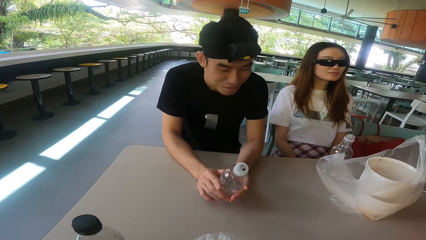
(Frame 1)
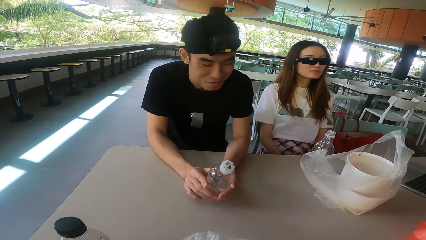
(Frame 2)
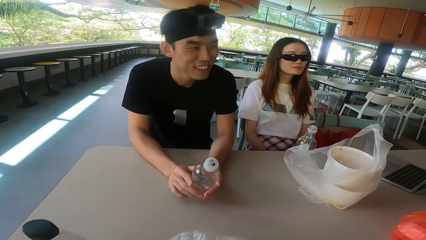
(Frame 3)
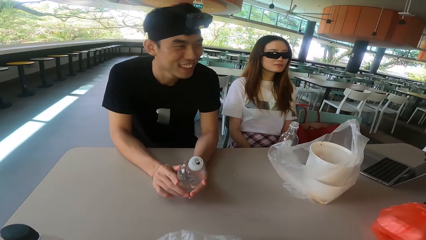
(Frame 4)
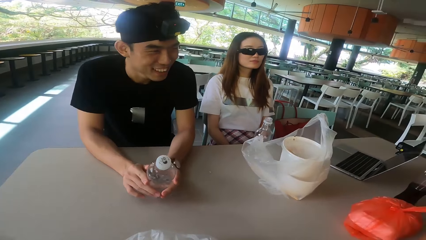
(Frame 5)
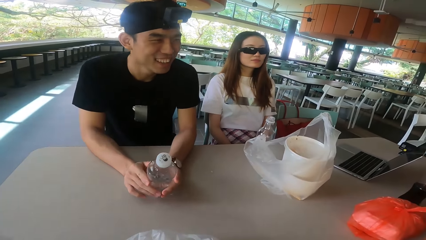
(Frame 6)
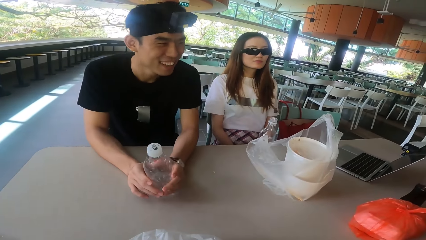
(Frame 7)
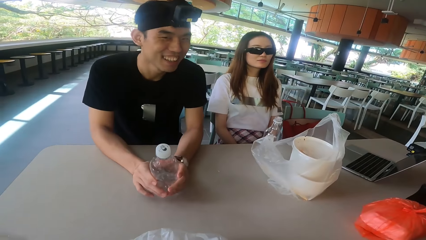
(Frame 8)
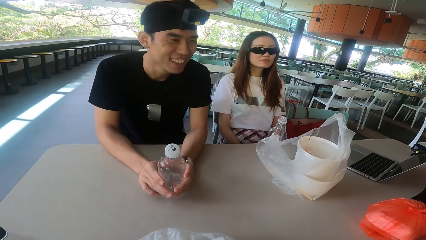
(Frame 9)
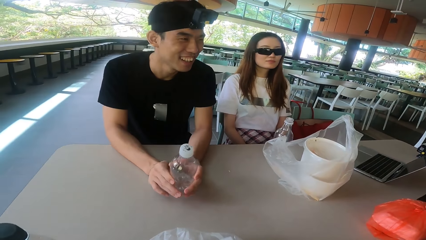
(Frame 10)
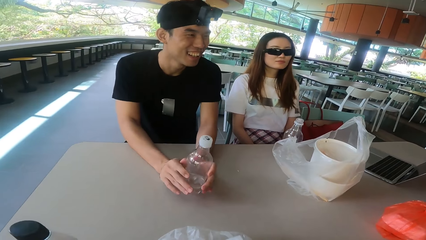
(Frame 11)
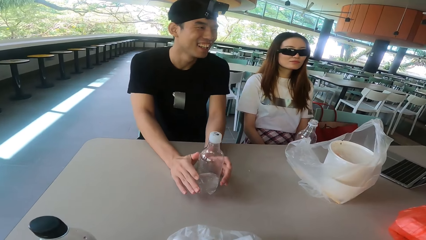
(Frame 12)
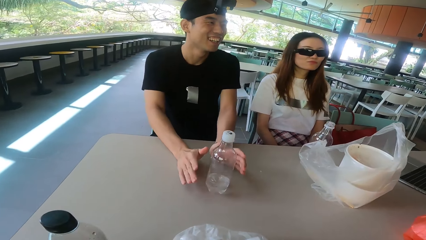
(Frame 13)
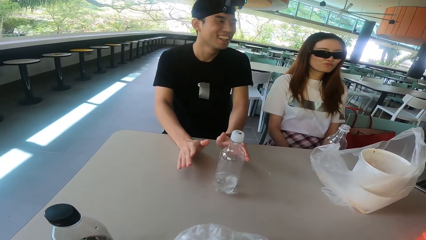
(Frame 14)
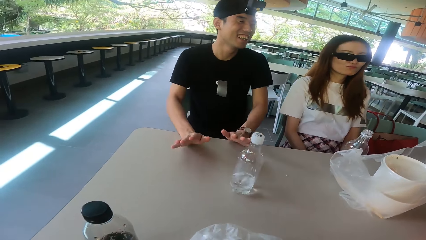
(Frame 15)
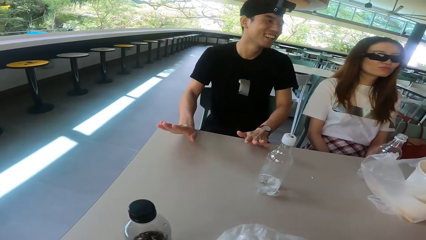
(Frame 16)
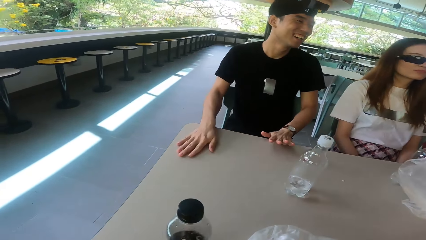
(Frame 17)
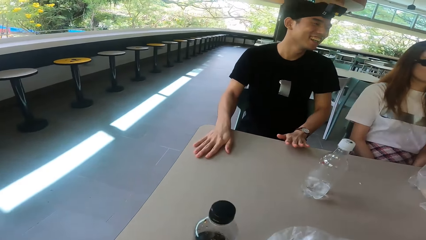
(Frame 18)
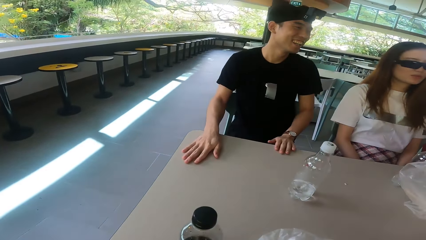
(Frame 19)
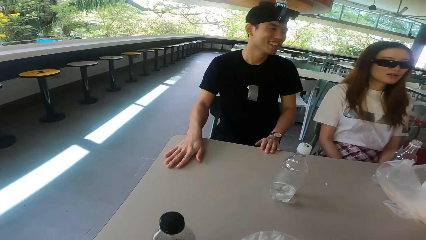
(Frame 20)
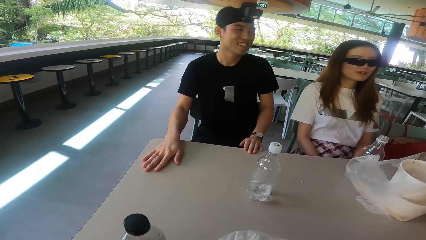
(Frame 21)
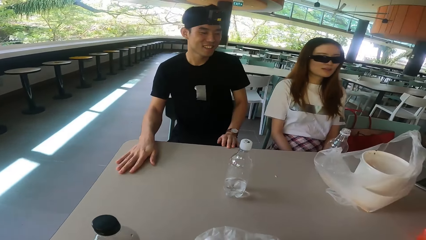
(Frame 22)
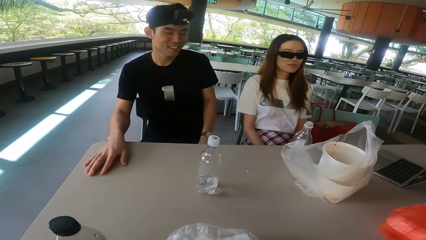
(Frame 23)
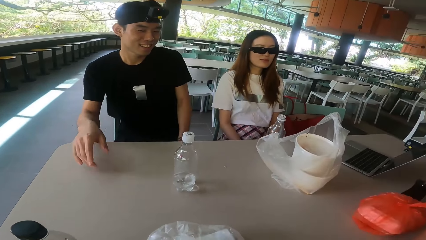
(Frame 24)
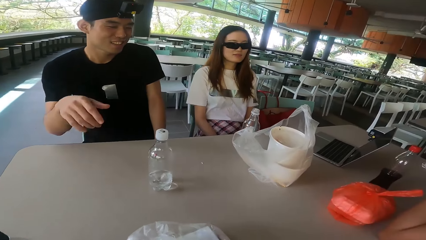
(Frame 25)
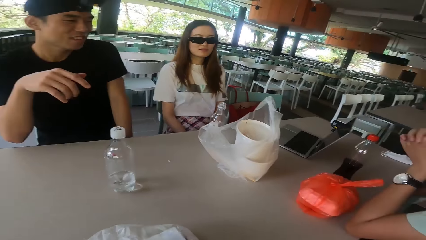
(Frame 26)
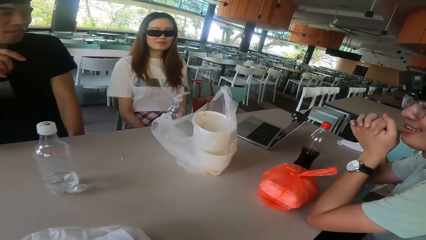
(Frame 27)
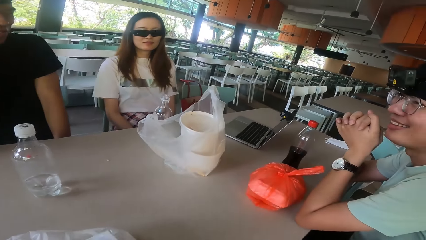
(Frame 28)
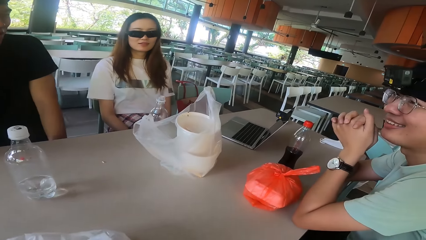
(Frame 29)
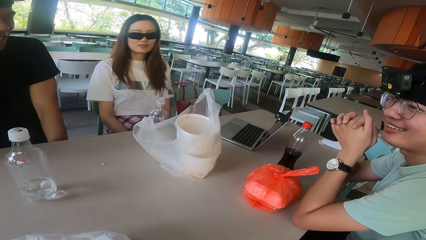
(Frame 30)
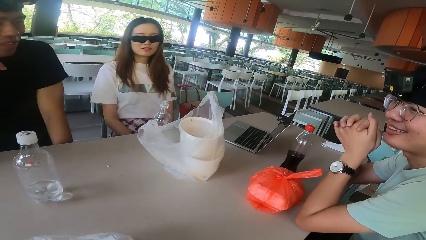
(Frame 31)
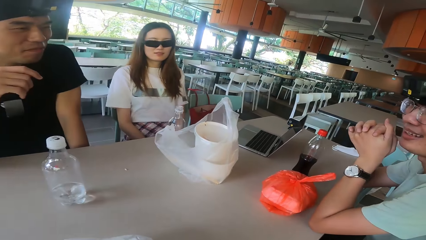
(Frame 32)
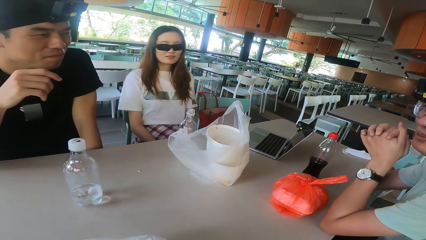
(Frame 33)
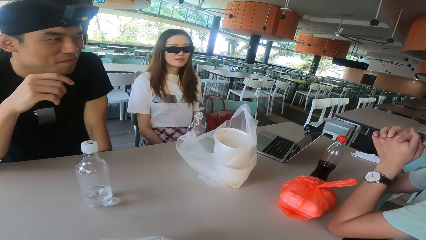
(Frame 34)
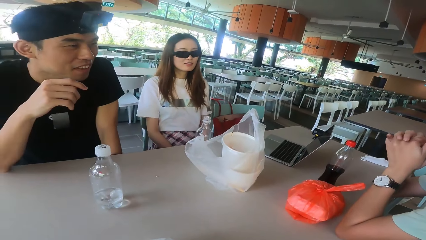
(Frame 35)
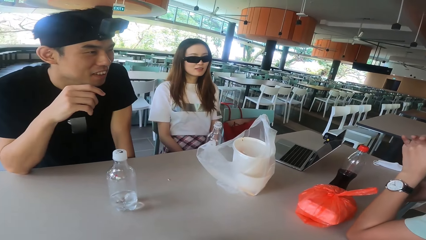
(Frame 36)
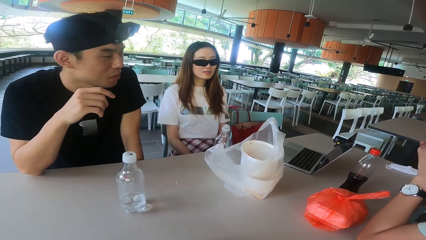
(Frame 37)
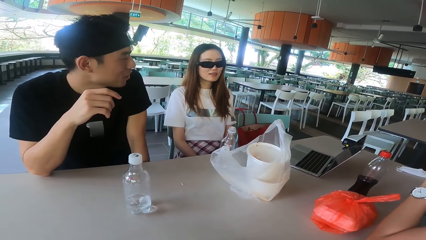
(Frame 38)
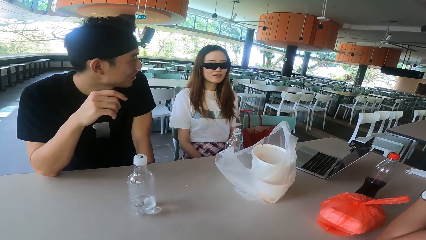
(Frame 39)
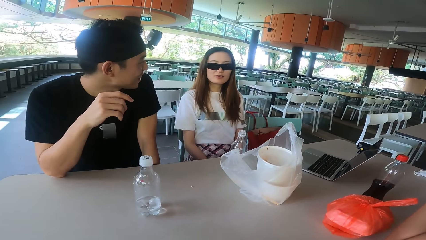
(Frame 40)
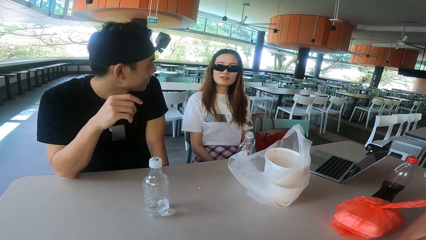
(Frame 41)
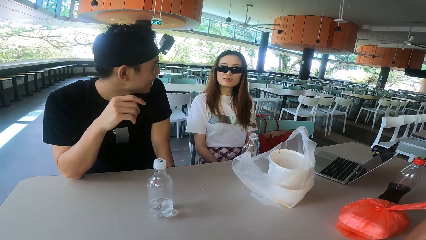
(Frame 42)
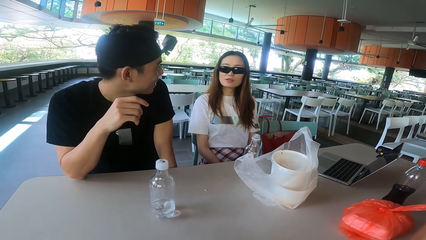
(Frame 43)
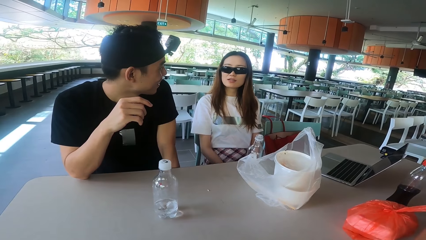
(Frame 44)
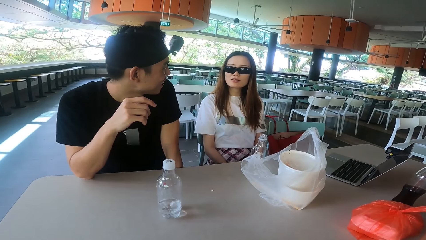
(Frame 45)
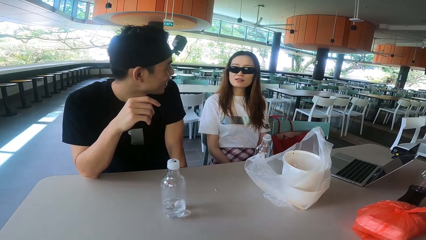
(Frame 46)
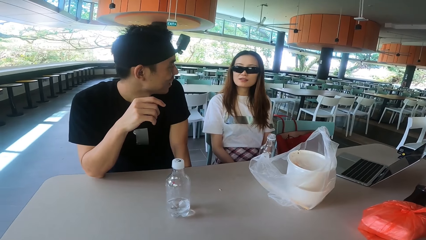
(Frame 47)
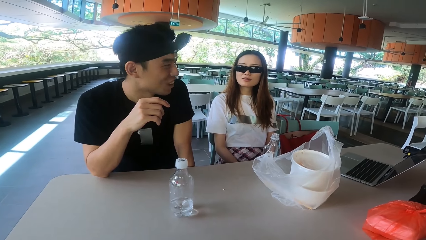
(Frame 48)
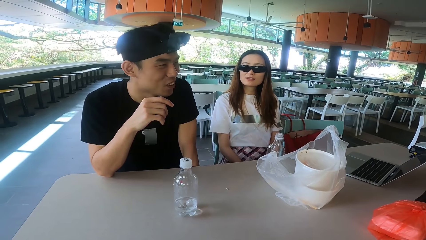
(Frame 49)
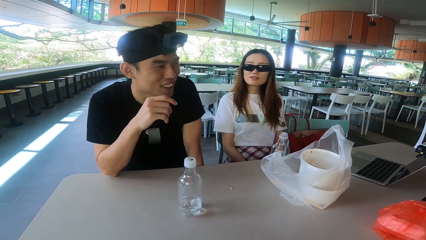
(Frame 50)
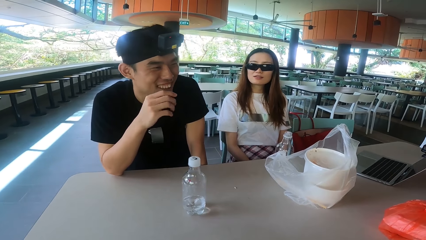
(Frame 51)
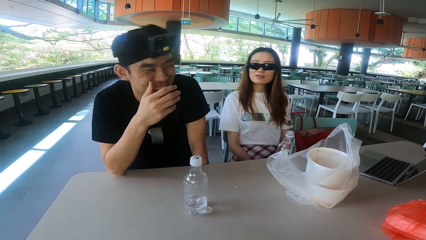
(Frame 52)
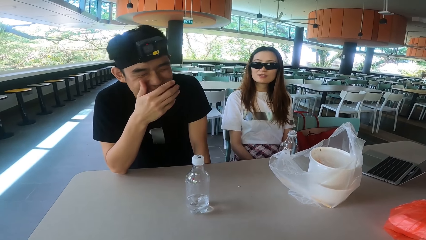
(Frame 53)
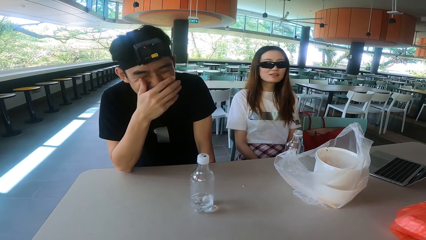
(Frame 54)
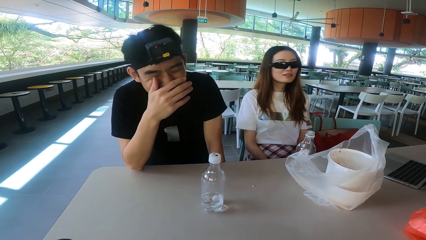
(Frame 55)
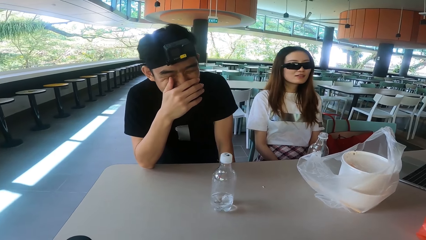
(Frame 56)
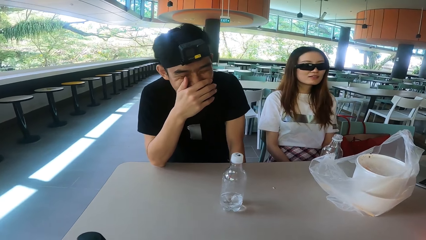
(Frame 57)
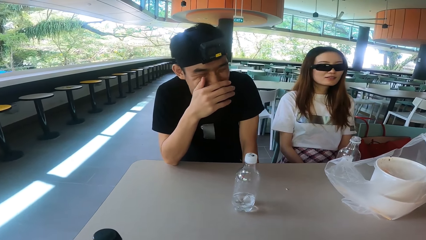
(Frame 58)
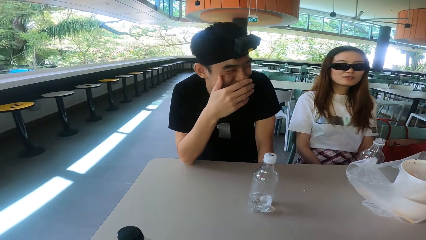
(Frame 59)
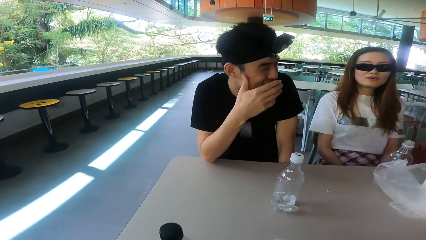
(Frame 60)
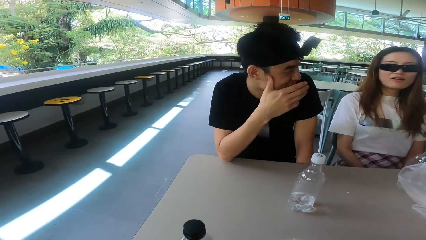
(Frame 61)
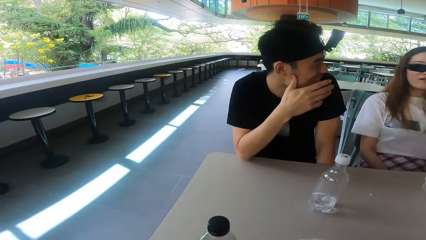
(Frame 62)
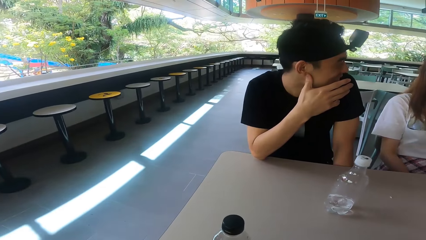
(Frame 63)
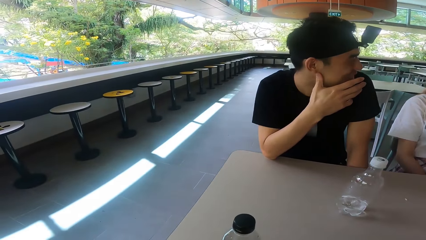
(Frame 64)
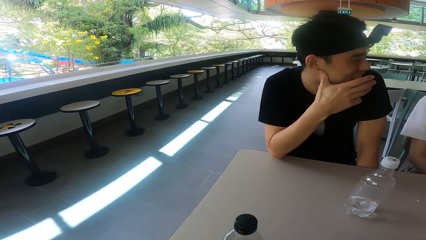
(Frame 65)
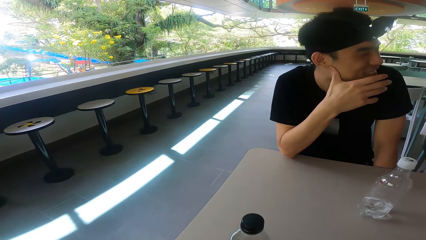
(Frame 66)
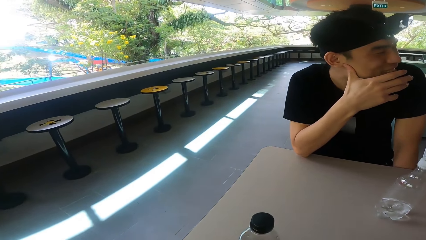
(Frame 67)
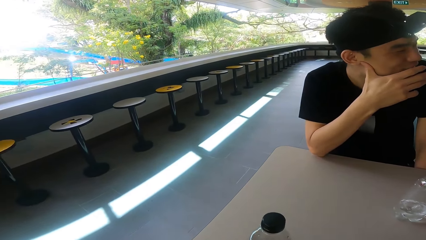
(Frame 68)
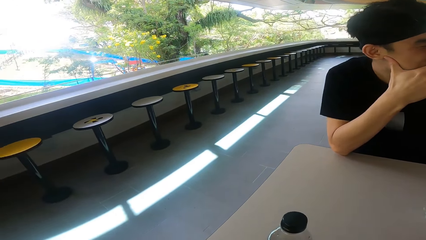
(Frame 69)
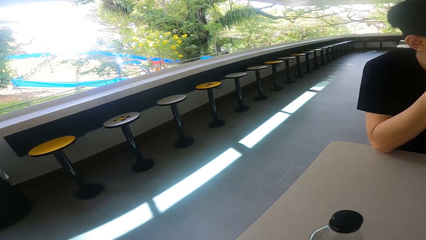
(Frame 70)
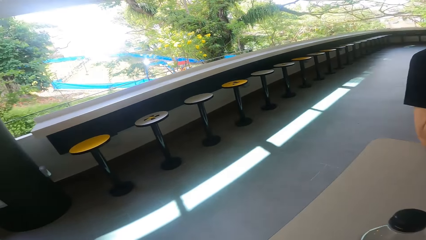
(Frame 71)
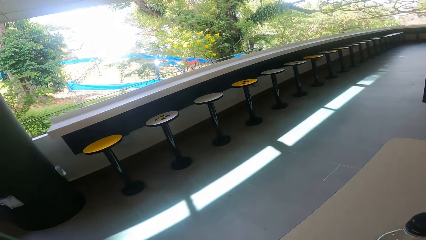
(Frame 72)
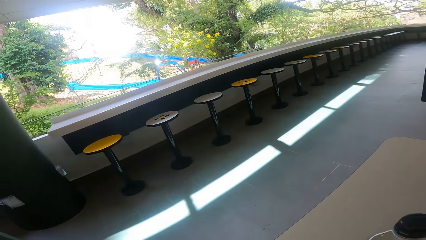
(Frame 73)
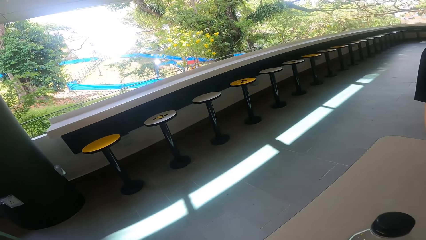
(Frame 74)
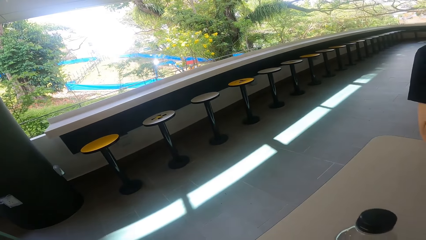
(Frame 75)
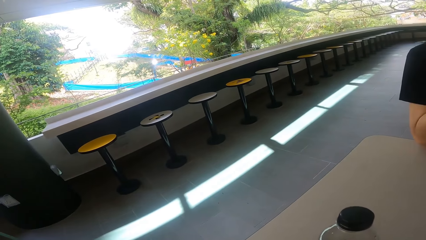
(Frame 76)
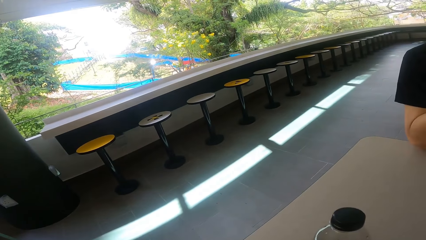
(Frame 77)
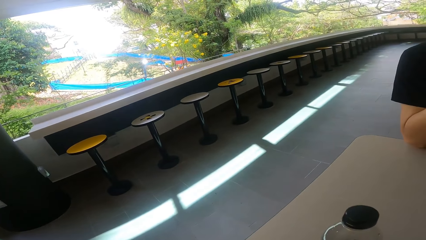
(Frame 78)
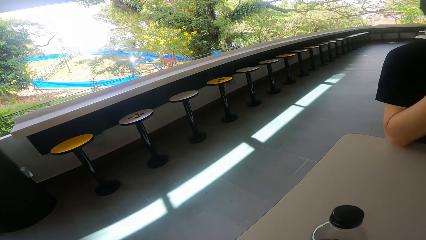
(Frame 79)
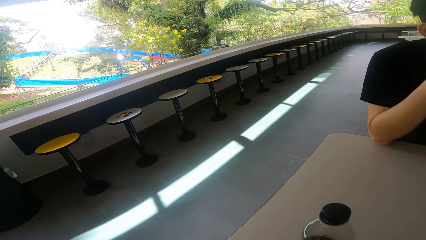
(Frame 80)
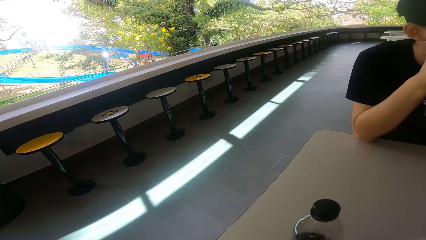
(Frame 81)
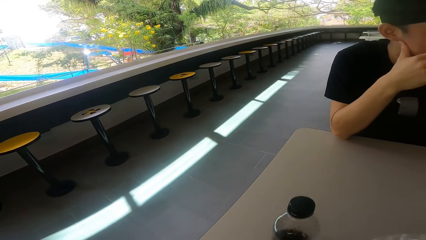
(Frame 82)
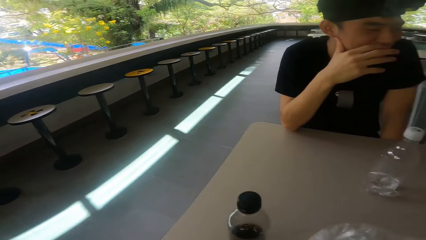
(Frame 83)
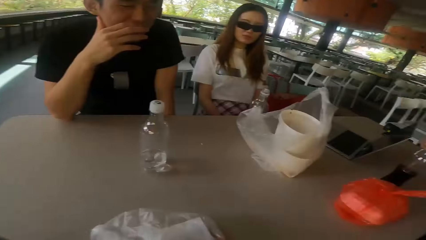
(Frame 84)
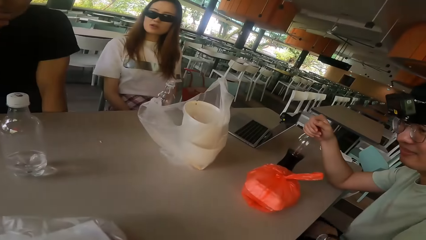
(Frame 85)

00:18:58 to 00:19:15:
A man talks. The man moves the hands. A woman talks. Another man moves the hands. The first man talks to the woman and the other man. The woman talks. The first man talks and laughs. The camera wearer looks around.
